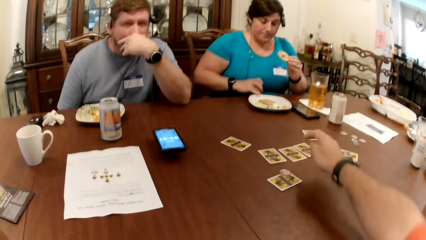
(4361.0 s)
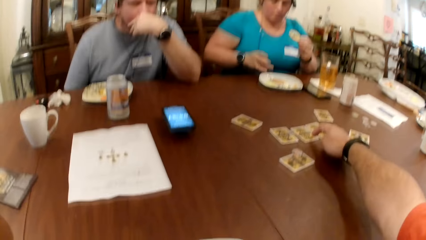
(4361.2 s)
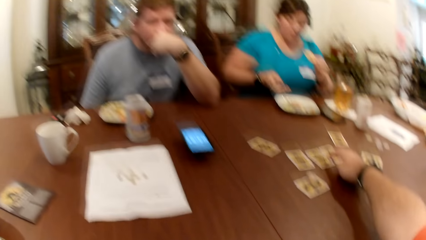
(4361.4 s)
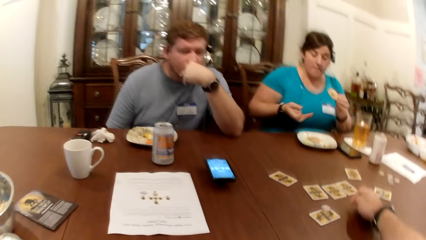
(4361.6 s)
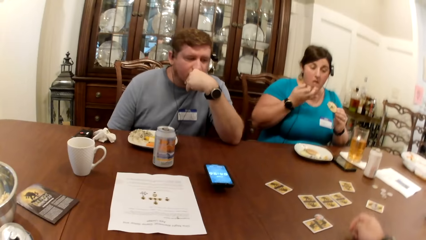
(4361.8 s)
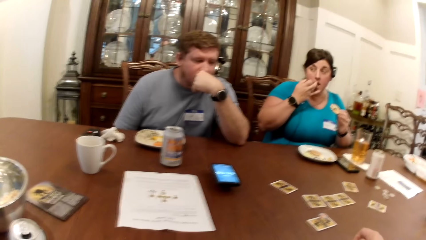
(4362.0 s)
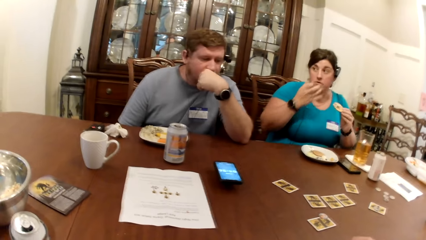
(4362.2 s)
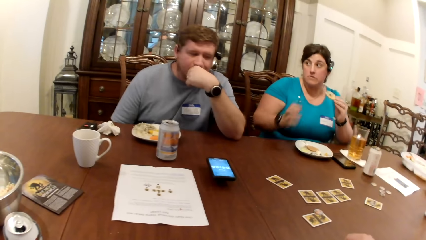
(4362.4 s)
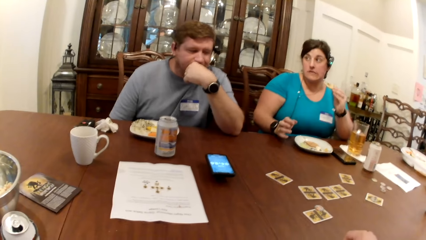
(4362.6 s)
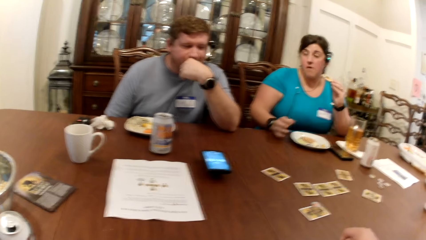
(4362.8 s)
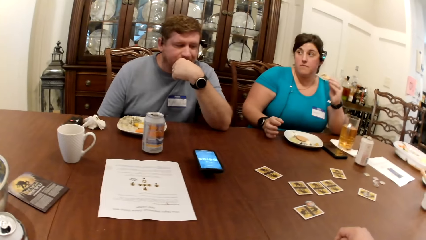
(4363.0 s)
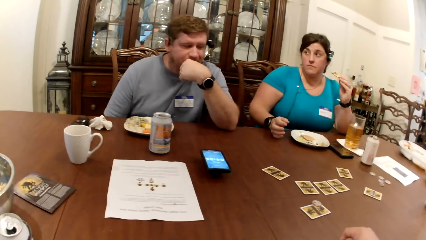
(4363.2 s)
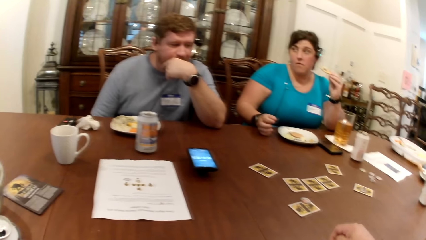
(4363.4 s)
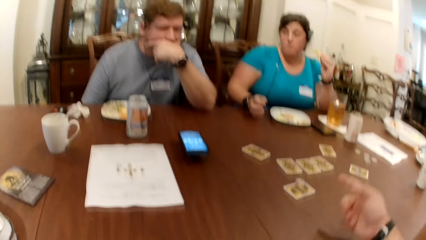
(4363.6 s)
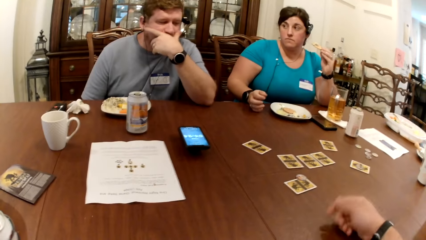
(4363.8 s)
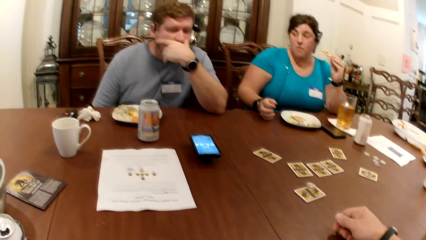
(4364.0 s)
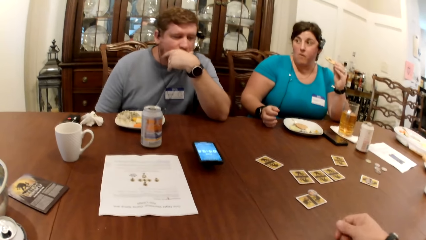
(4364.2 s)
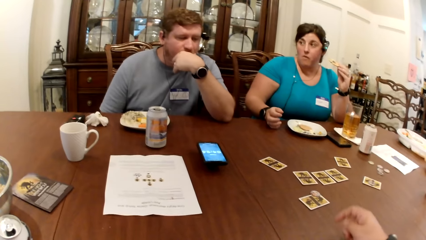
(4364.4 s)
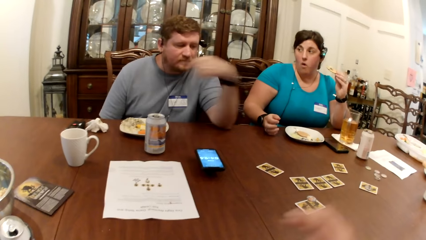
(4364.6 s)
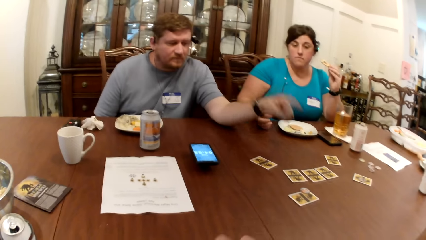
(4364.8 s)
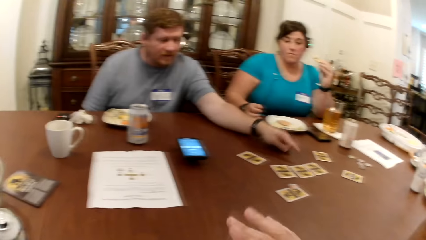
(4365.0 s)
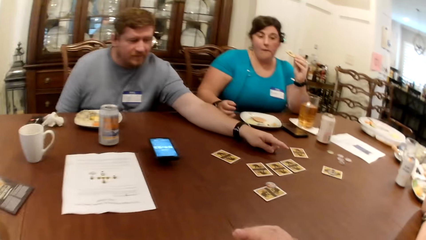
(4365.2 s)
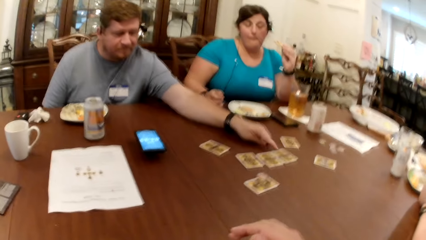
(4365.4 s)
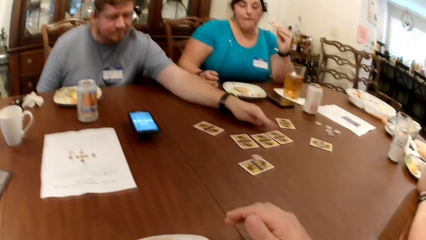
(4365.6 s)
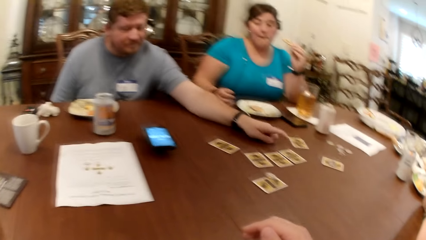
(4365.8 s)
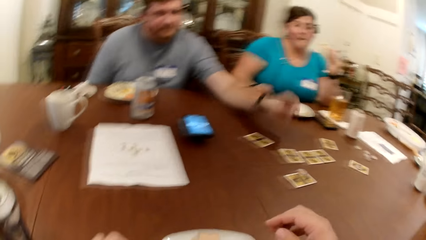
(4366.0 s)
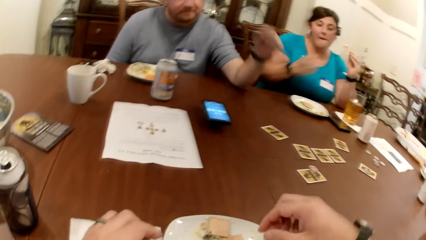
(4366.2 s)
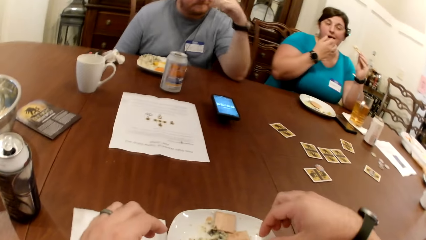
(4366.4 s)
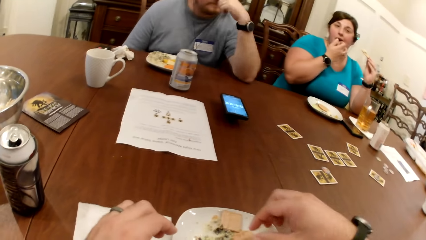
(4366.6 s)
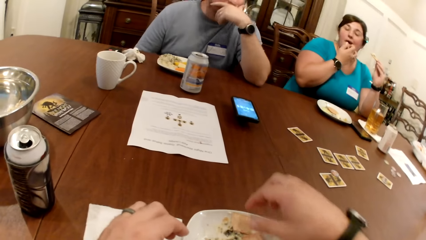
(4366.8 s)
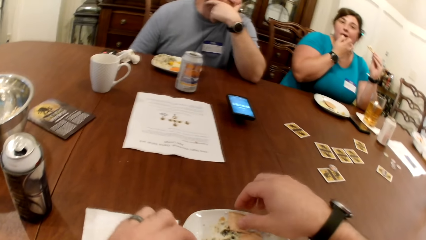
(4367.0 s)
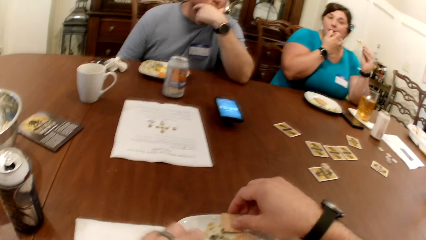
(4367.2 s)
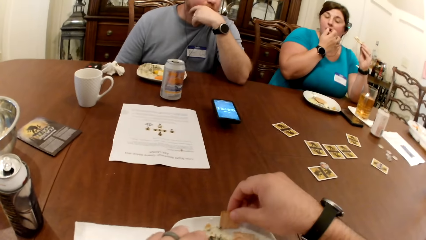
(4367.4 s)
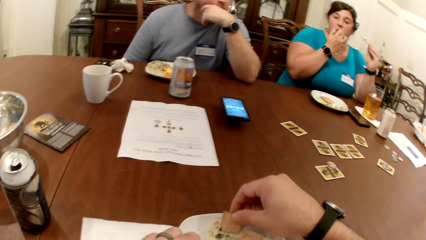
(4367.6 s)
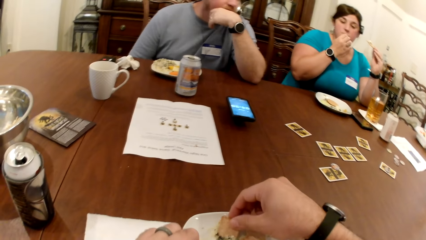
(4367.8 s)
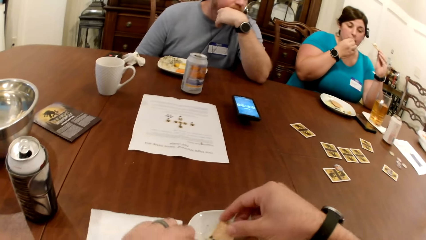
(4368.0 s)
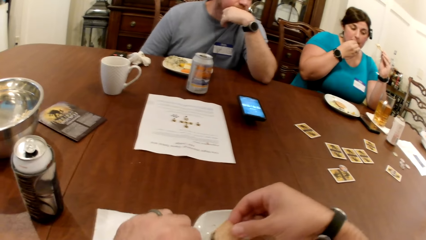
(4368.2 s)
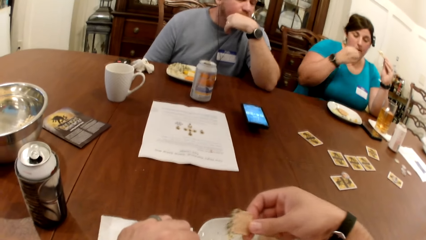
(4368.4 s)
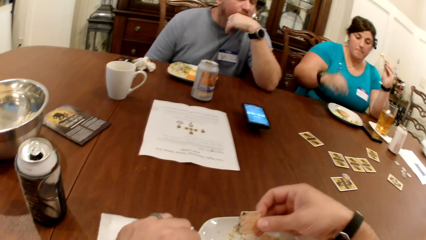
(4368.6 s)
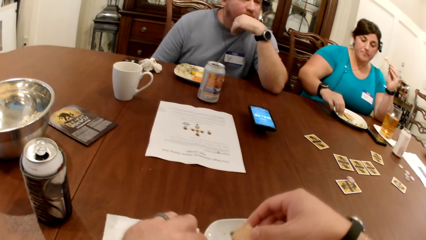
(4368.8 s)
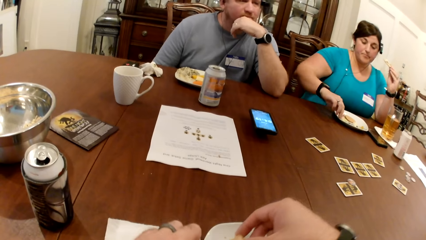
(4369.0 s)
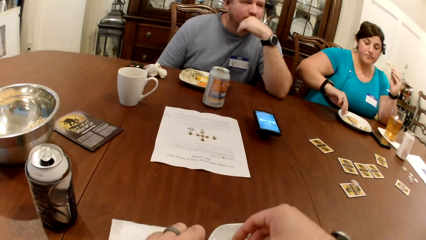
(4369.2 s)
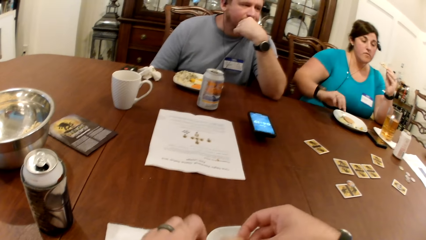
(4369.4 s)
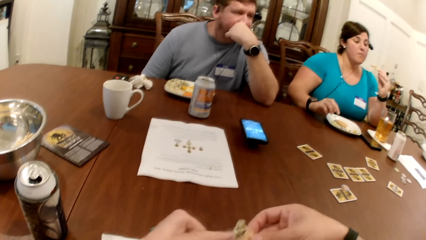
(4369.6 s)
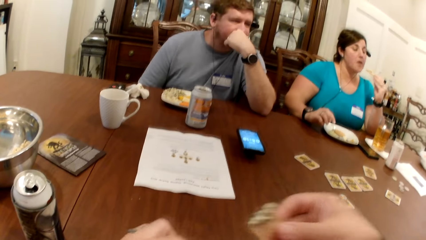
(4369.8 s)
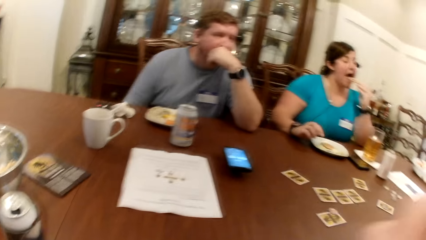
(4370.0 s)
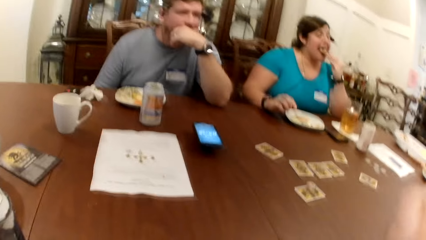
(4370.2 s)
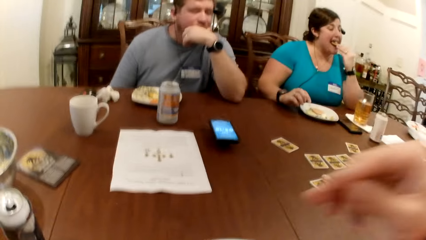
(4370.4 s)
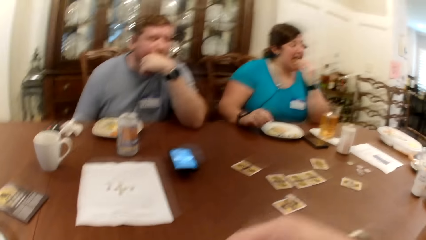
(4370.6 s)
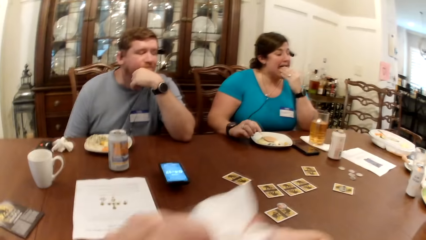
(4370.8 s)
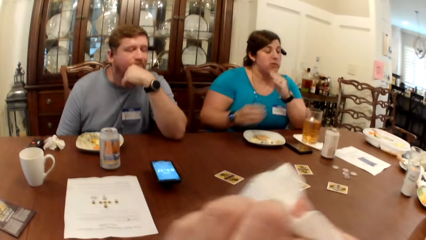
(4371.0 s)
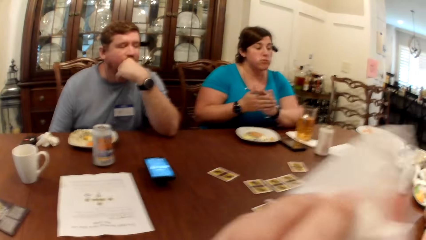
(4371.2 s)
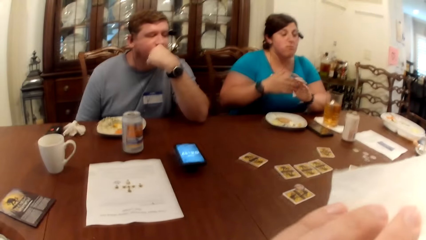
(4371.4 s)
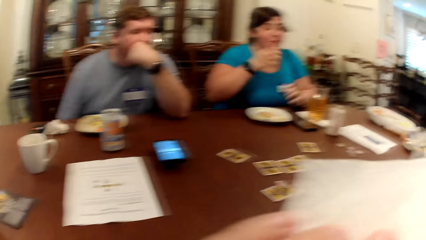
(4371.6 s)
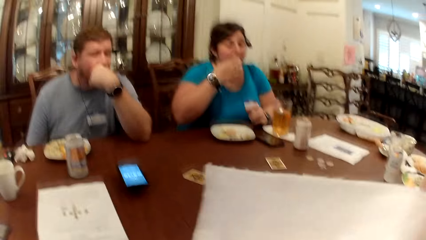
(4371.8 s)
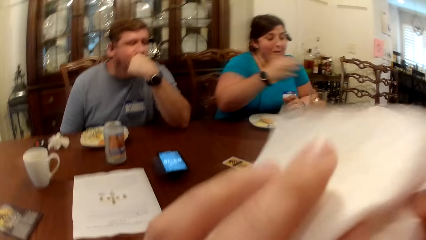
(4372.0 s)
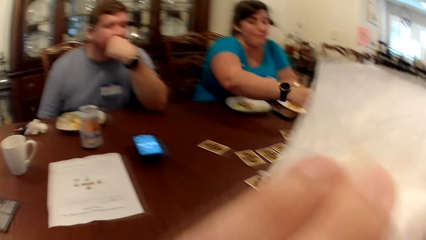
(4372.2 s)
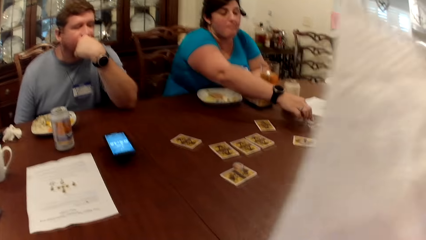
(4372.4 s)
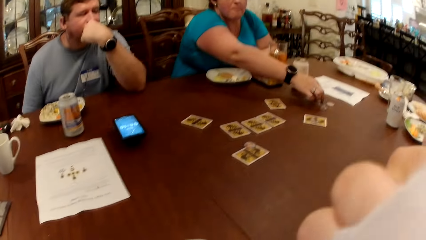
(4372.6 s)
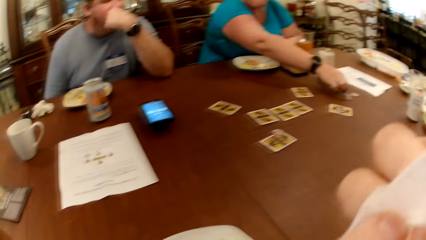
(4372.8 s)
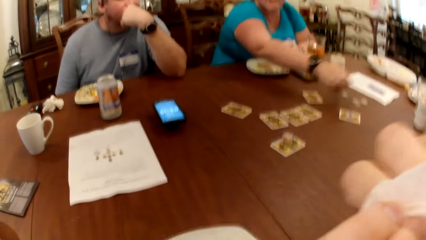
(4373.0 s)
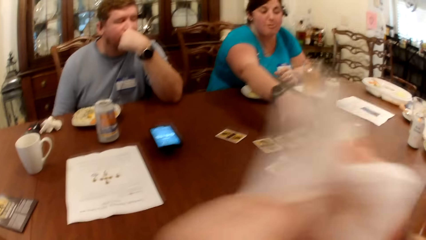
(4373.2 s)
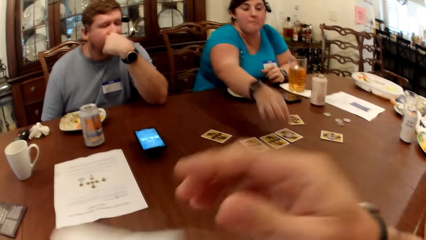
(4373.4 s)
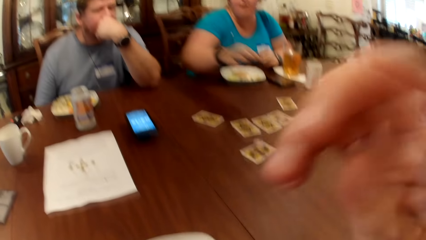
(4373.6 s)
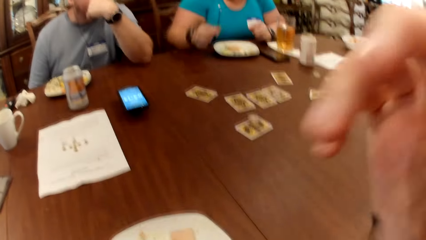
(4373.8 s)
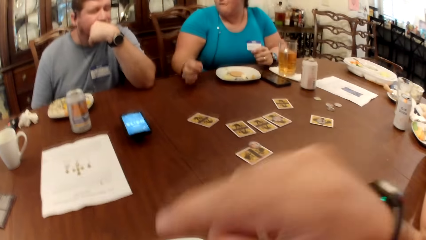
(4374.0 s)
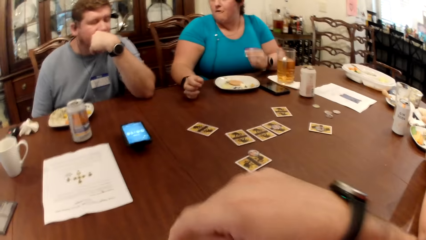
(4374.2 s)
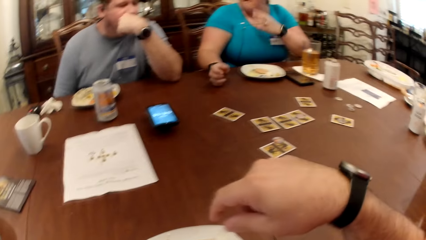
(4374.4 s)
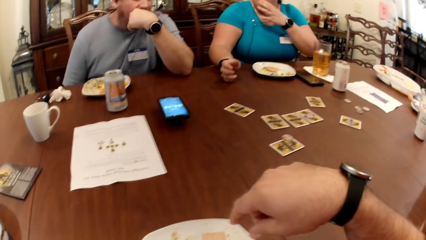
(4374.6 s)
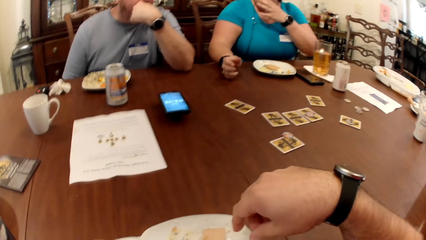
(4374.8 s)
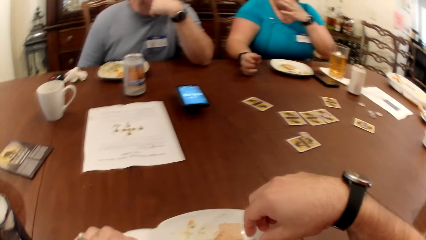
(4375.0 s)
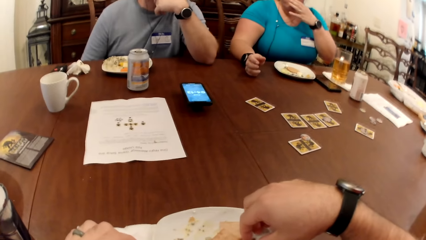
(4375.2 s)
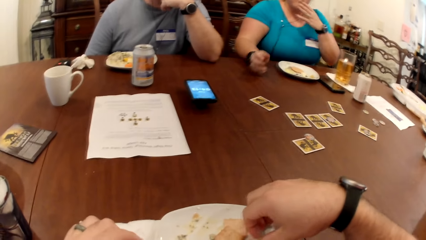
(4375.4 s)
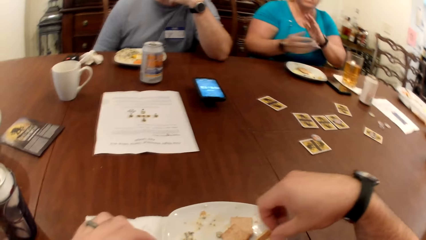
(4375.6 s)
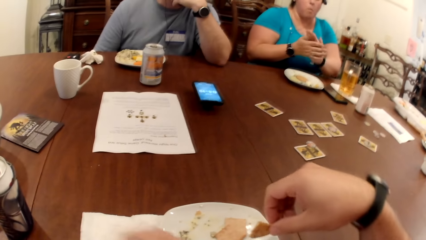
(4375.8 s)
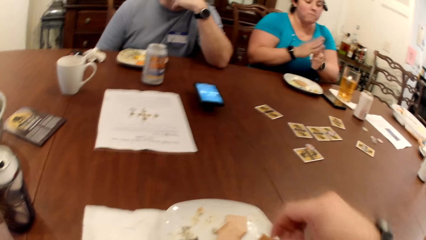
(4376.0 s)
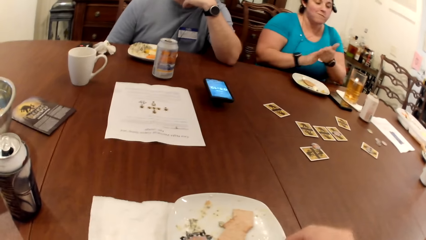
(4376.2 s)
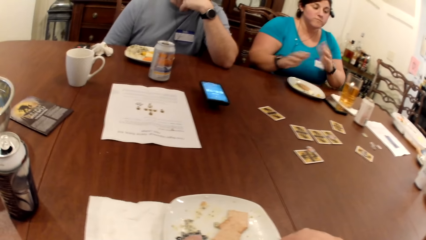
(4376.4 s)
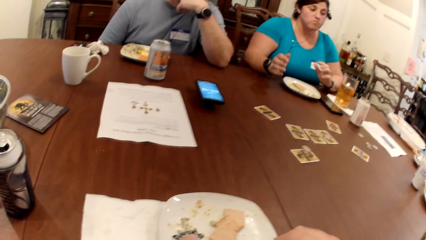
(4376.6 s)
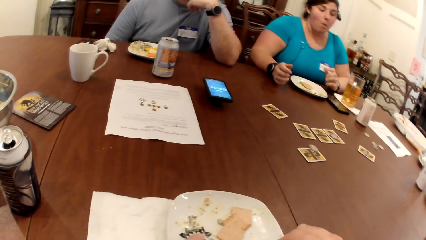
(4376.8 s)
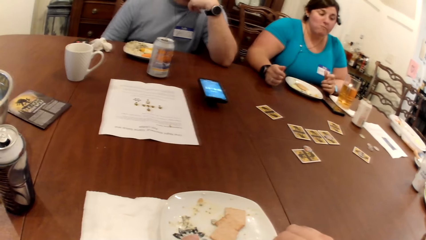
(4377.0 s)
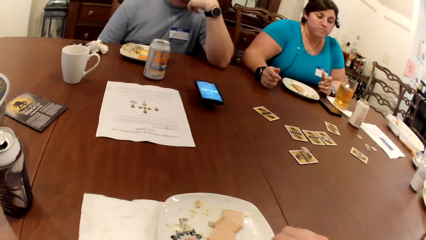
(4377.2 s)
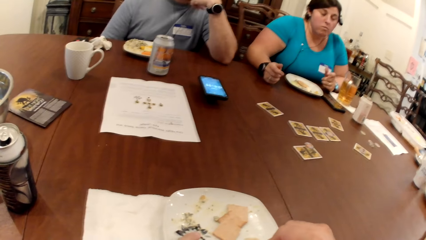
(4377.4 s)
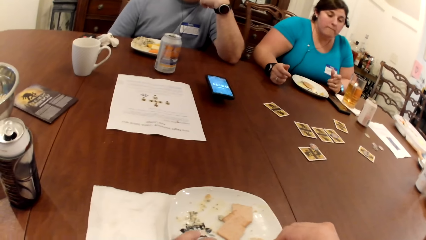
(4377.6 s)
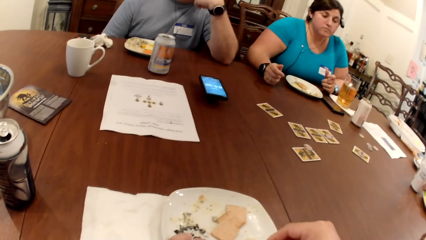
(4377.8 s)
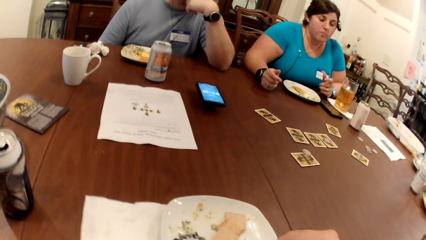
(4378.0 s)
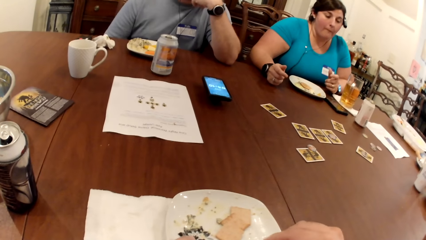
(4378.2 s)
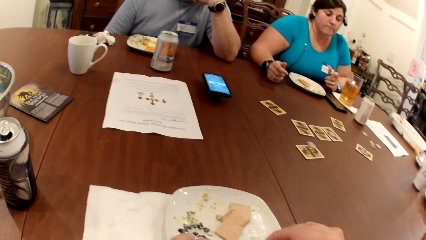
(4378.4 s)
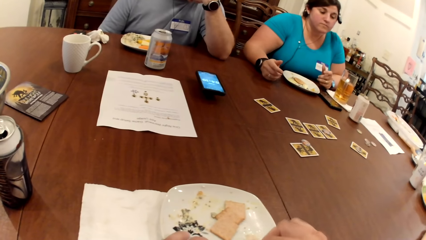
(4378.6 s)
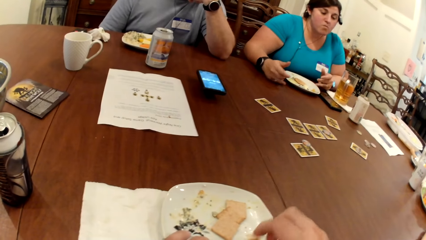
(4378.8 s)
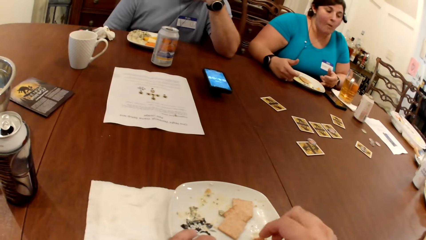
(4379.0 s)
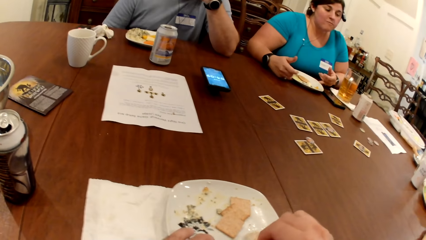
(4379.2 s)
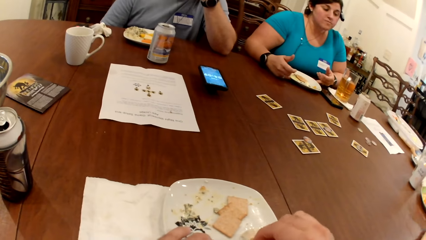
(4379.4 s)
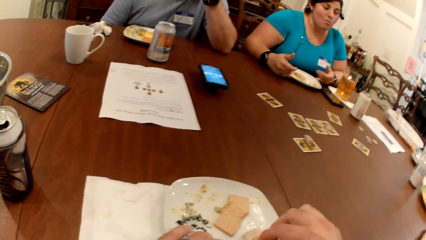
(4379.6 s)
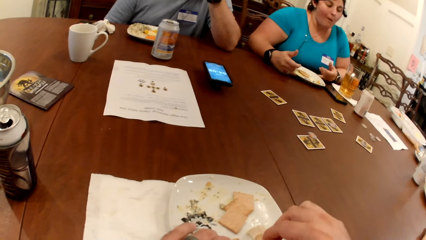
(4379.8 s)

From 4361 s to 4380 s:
A woman picks a drop of sauce from the table with her right hand. The camera wearer moves his hands forward. He touches a card on the table with his left hand. The woman licks the sauce off her right hand. The camera wearer moves his hand back. He looks around. He moves his hand. A man touches a card on the table with his left hand. The camera wearer moves his hand on the plate. He picks at the biscuits and sauce on the plate with both hands. He moves the snack up. He eats the biscuit with his left hand. The woman eats the biscuit with her left hand. The camera wearer picks a paper towel from the table with his left hand. He moves his hand down. He cleans both hands with the paper towel. He wipes his mouth. The woman picks a poker chip from the table with her right hand. The woman drops the poker chip on the table with her right hand. The camera wearer moves the wipe down. He moves his hand up. He moves his hand down. He picks at the biscuits and sauce on the plate with both hands.
